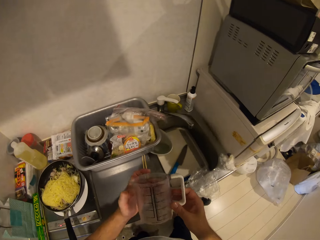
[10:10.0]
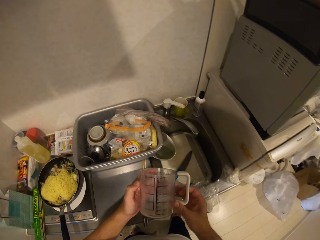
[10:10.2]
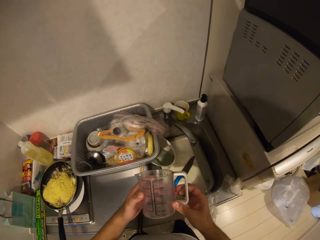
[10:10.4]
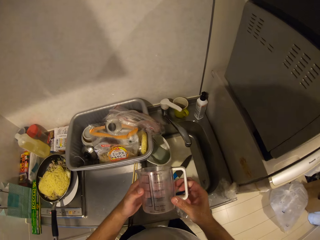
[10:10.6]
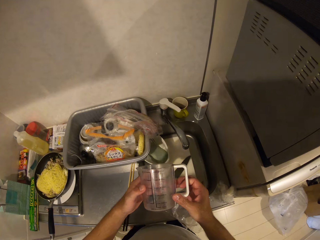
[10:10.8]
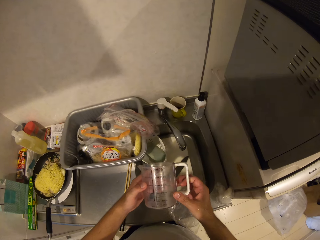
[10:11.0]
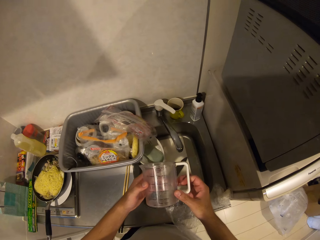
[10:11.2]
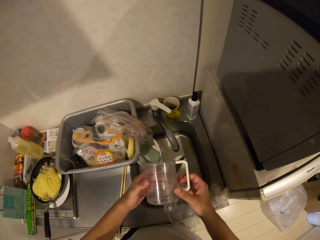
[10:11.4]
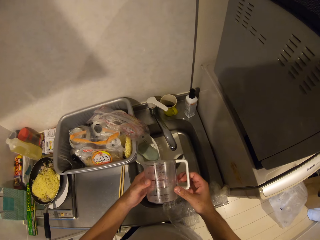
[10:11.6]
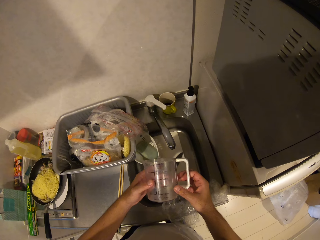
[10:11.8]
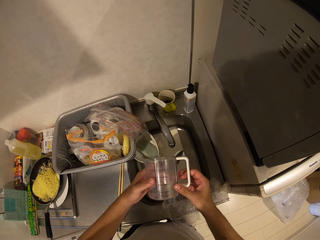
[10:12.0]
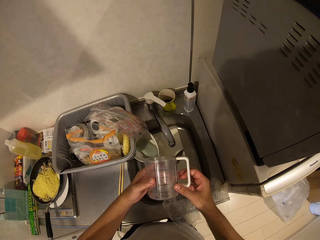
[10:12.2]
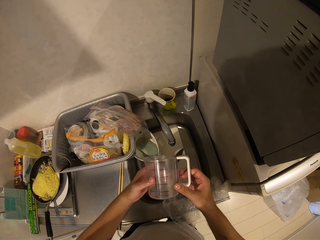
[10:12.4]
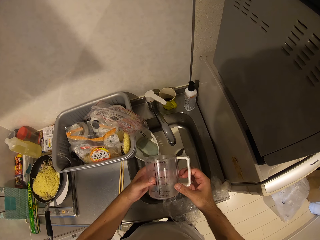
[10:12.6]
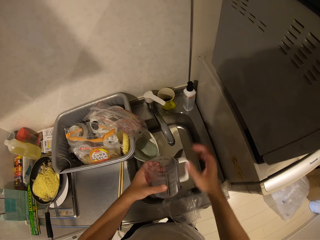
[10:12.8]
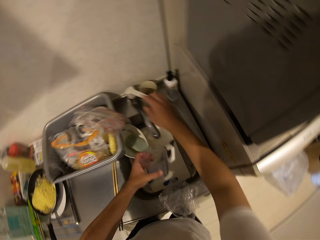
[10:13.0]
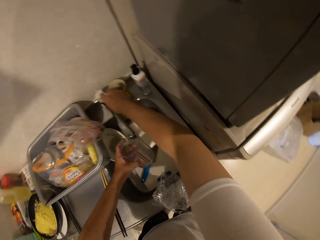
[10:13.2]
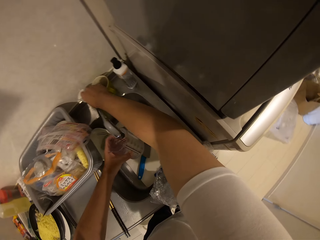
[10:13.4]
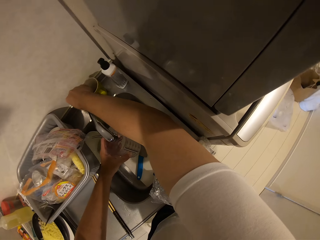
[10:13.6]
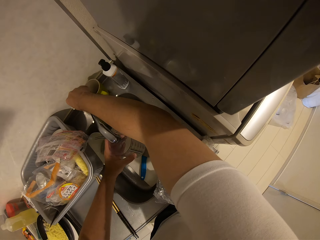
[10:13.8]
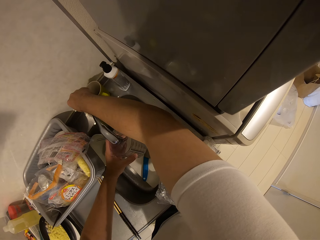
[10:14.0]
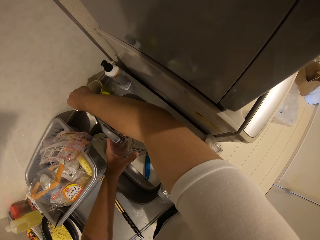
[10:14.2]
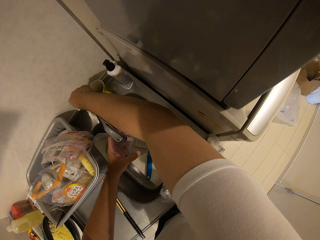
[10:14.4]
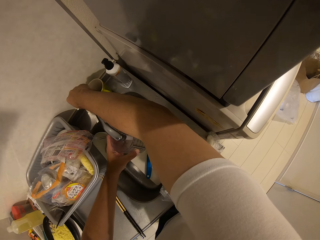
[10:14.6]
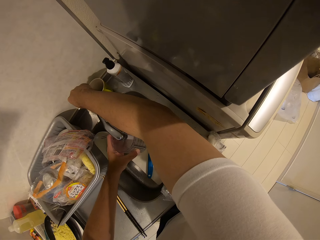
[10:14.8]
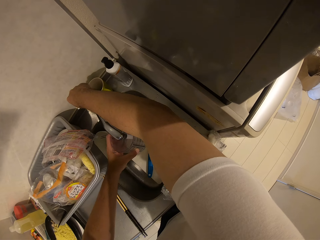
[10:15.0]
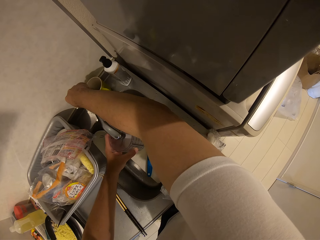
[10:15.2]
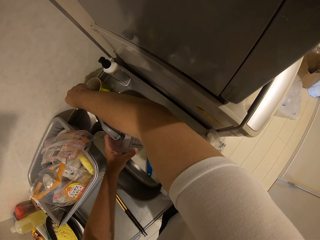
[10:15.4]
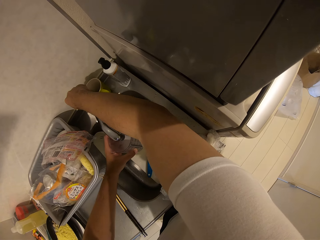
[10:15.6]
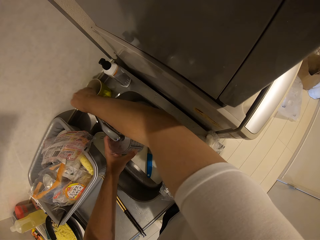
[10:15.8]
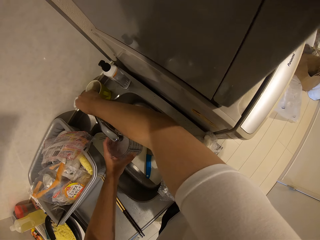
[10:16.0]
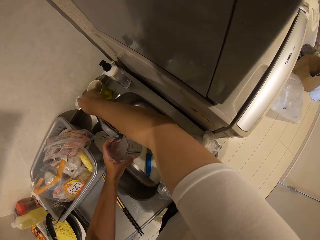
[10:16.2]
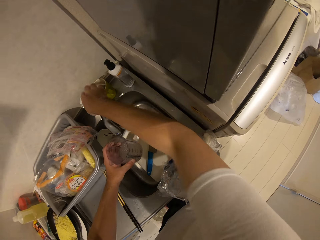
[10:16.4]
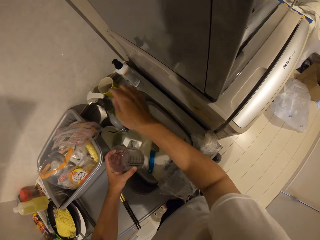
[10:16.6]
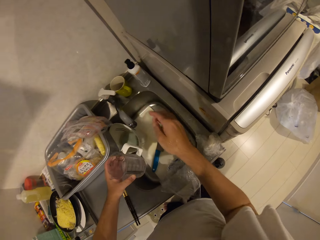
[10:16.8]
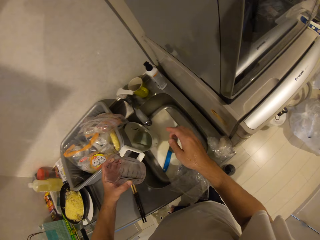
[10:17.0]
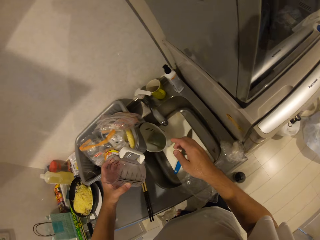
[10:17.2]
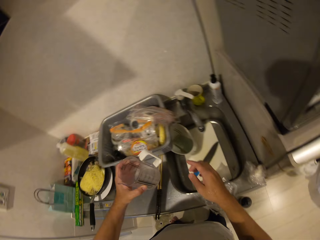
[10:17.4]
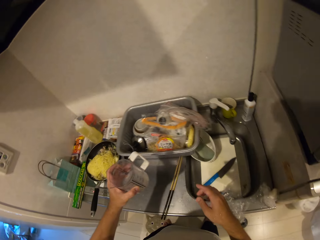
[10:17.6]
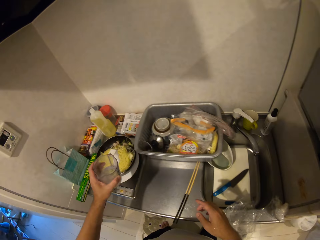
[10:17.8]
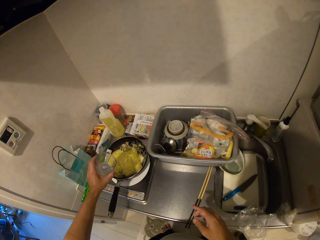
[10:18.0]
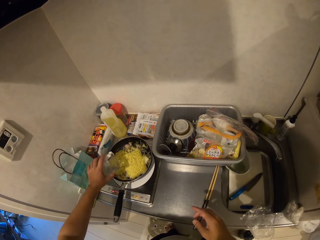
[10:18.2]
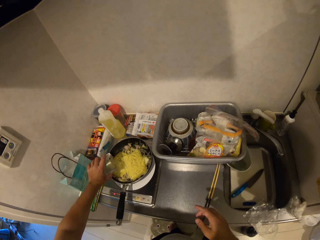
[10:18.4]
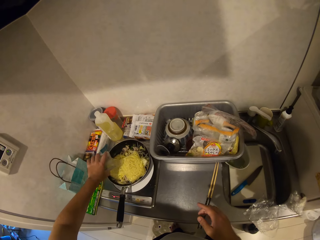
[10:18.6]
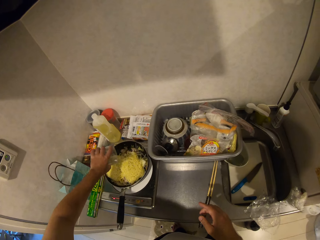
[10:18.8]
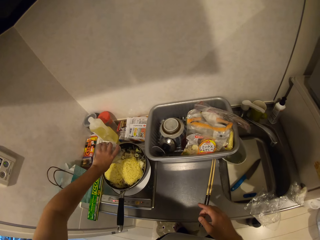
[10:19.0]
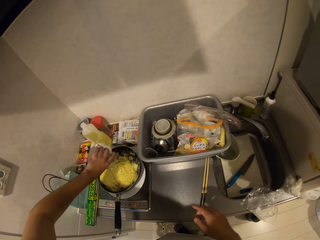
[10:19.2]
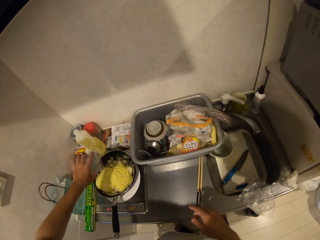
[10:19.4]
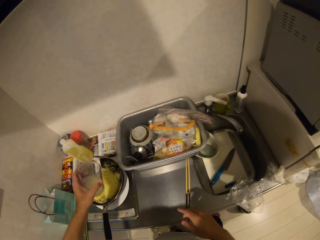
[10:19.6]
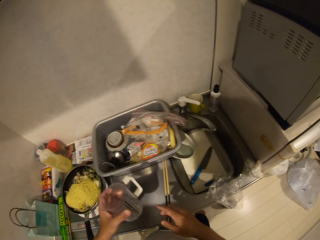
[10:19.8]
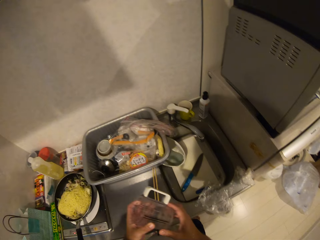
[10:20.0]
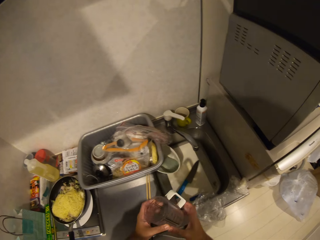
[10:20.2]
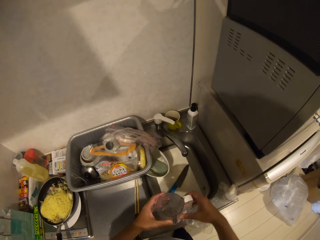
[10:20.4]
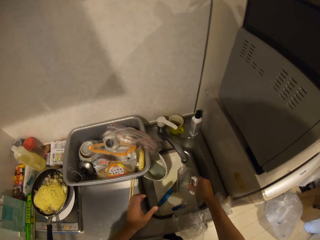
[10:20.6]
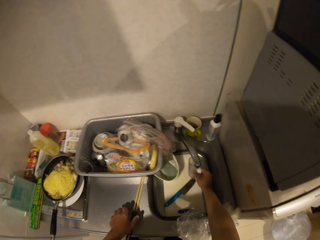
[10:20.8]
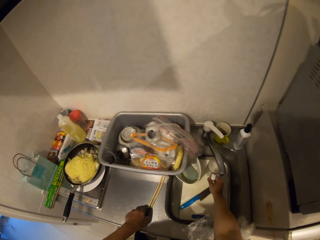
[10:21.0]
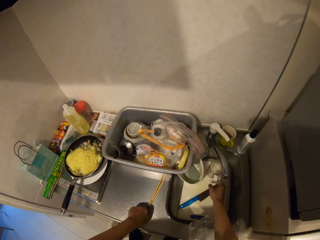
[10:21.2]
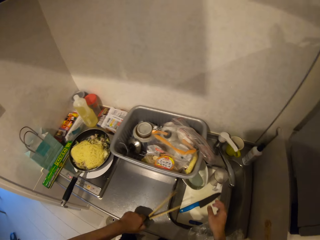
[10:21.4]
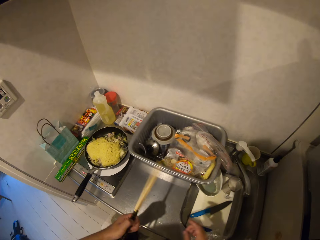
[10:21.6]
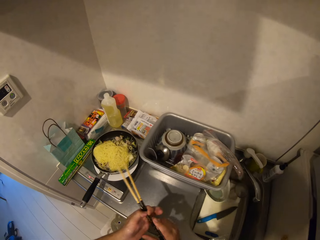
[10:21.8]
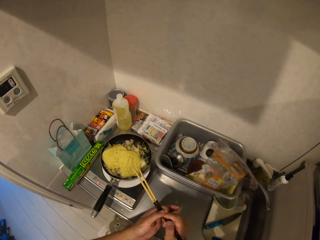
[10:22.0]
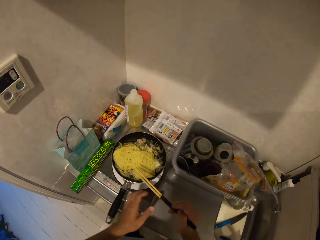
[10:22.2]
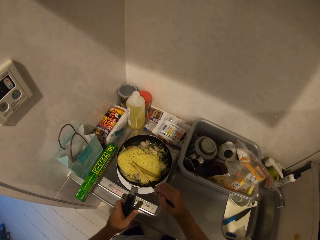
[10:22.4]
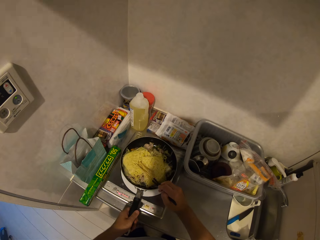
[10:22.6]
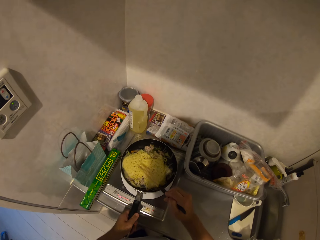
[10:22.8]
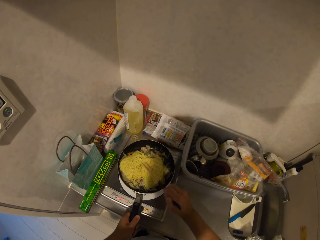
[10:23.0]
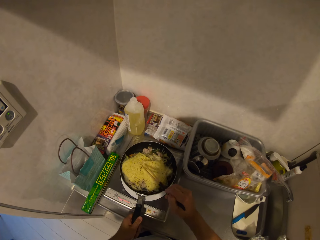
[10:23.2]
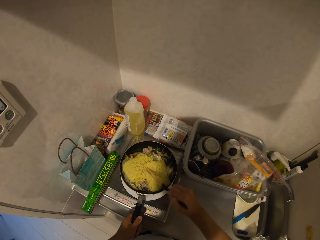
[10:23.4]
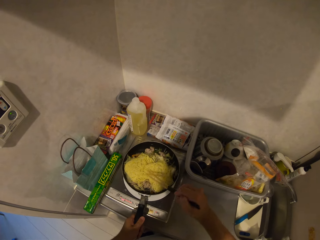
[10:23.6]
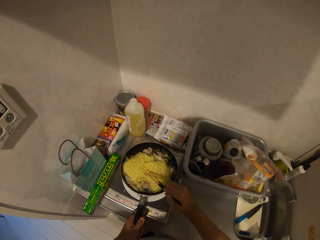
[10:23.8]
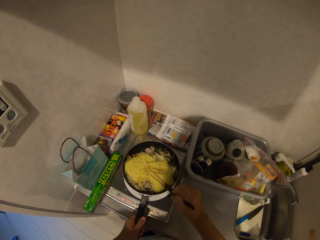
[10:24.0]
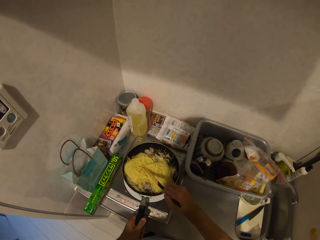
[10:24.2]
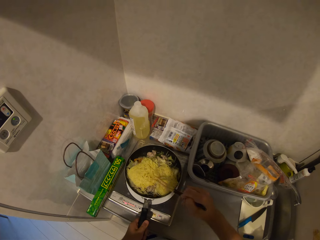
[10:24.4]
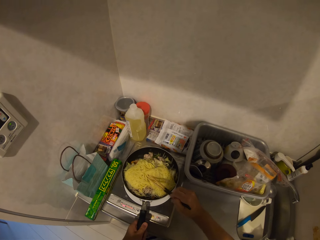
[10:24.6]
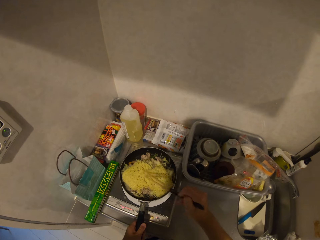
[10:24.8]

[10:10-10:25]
The camera wearer looks at the jug. They open the tap. They fetch water with the jug. They close the tap. They turn around. They pour water in the cooking pan with the jug. They move around. They put the jug in the sink. They pick up the chopsticks from the countertop. They hold the cooking pot and stir the noodles with the chopsticks in the cooking pan.

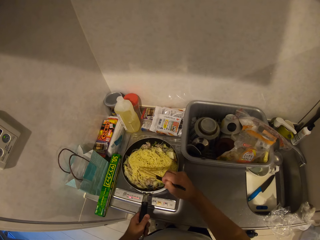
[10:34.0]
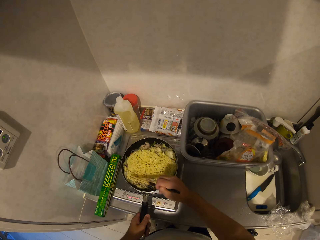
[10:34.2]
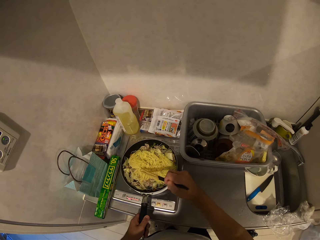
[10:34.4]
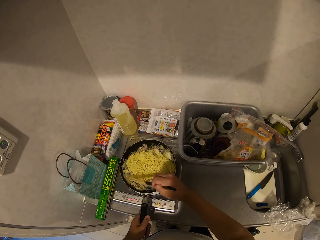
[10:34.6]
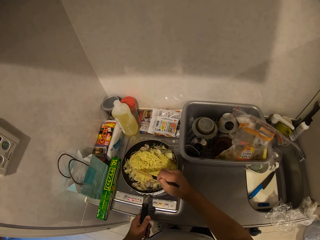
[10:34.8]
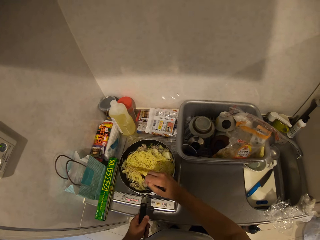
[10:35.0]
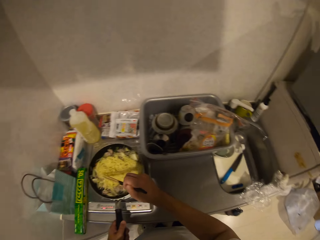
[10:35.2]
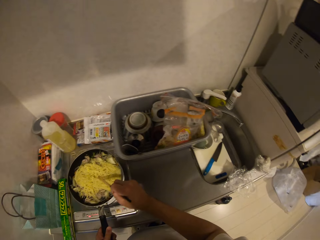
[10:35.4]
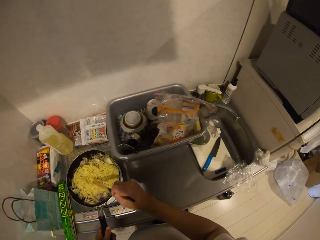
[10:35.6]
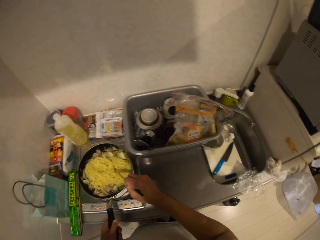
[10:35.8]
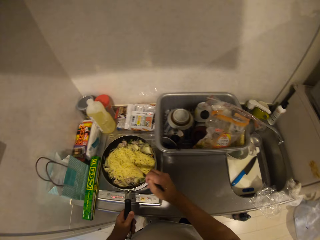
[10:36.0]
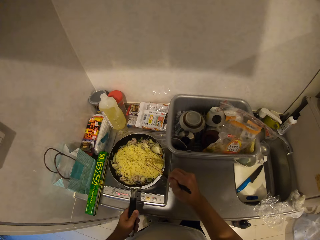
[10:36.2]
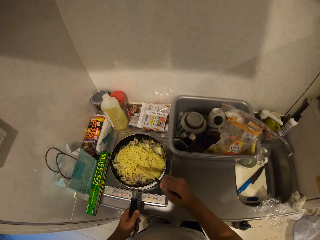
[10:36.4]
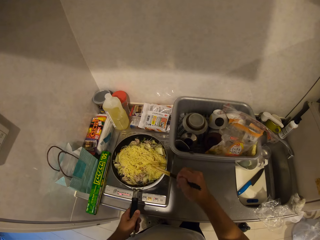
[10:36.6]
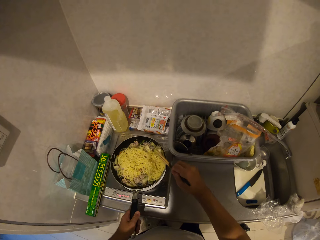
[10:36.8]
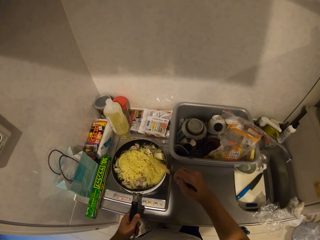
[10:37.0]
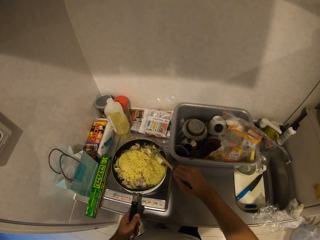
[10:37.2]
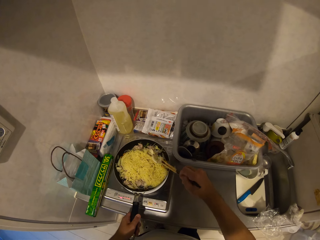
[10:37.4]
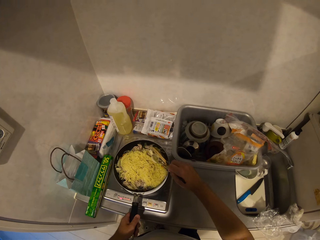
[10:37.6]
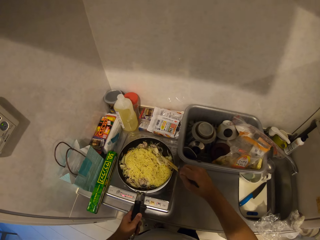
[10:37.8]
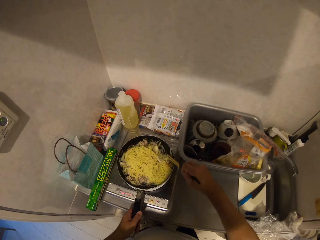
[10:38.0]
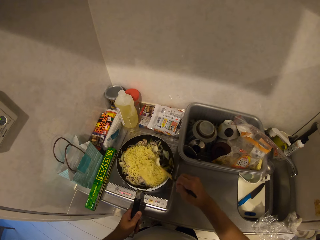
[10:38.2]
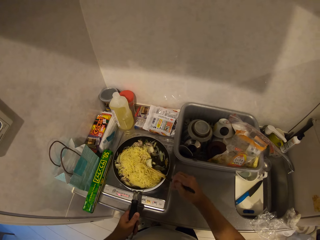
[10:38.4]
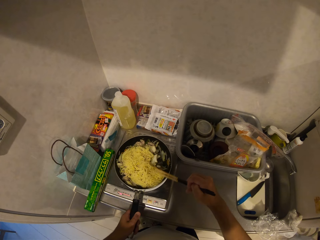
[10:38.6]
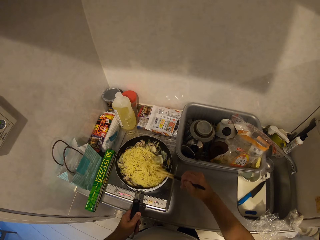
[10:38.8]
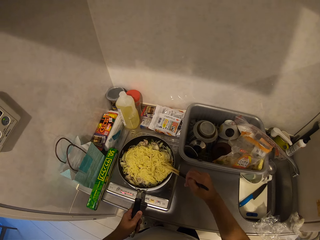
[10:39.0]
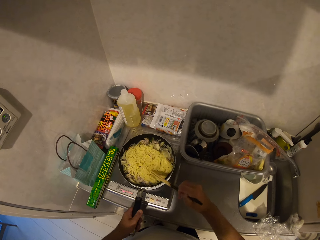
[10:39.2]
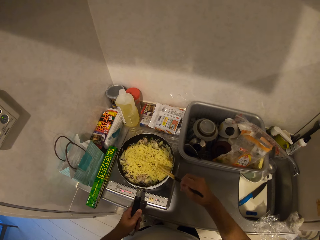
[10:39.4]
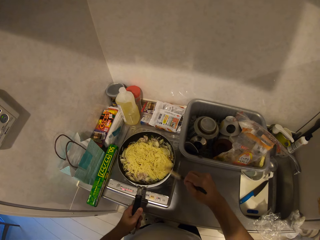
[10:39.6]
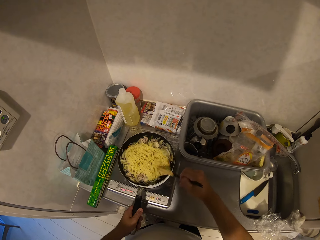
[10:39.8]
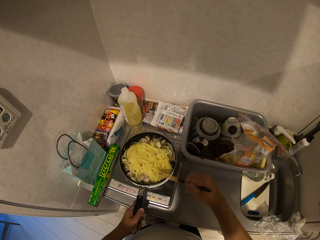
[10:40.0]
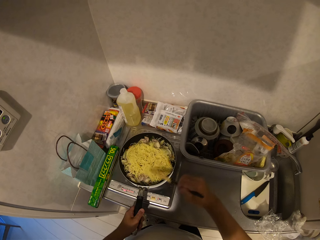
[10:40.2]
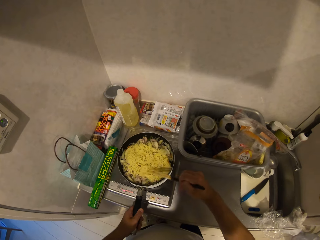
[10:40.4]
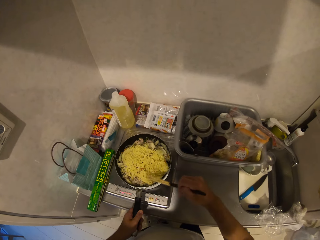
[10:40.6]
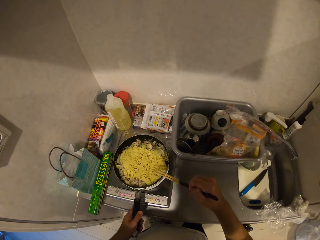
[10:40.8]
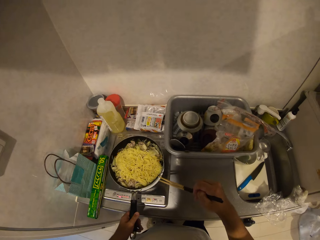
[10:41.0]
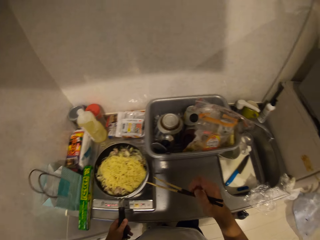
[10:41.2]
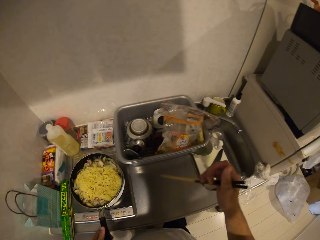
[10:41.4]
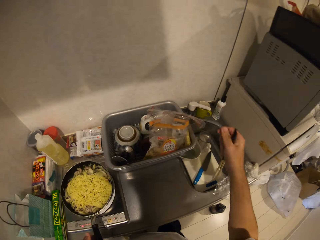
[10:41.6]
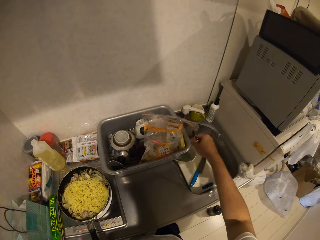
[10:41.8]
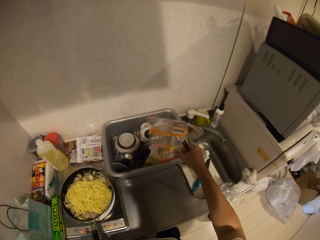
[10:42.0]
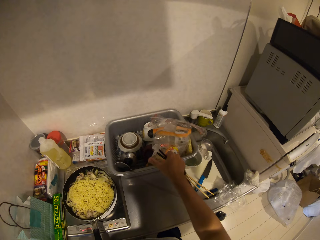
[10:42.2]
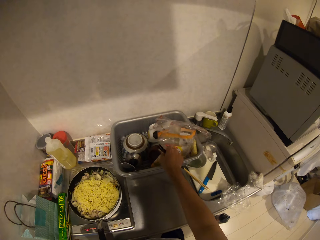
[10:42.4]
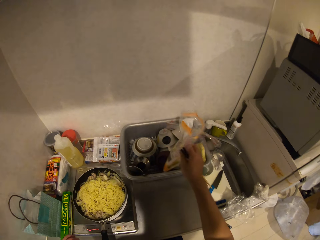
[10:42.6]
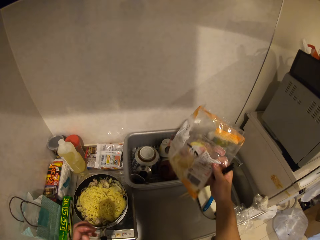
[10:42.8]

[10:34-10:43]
The camera wearer looks around. They stir the noodles with the chopsticks in the cooking pan. They shake the chopsticks on the cooking pan. They move a hand over the countertop. They pick up a sachet from the rack.
